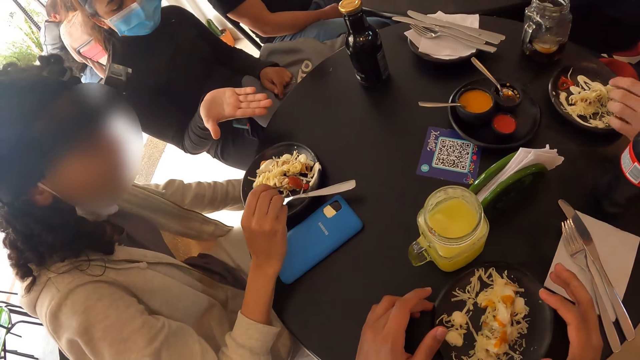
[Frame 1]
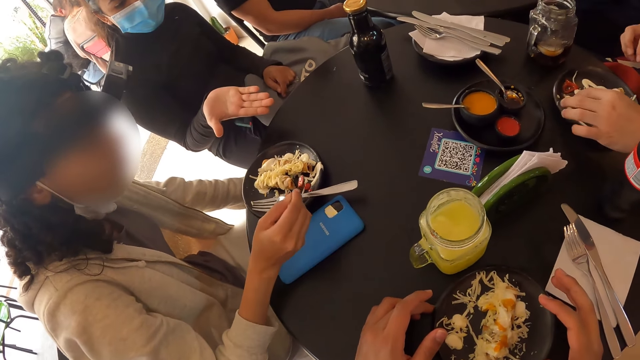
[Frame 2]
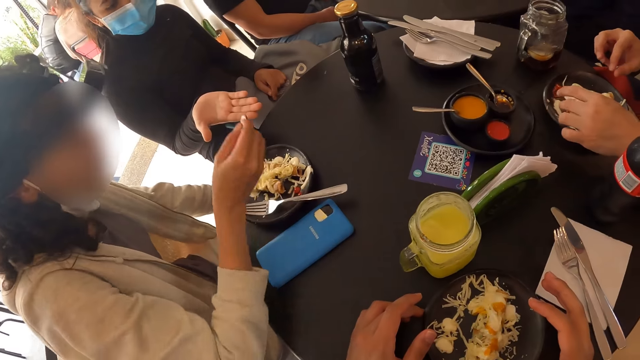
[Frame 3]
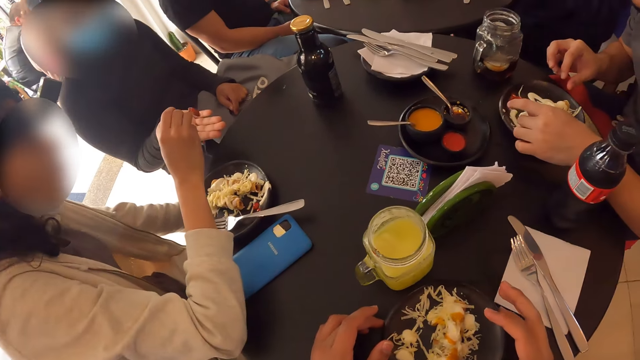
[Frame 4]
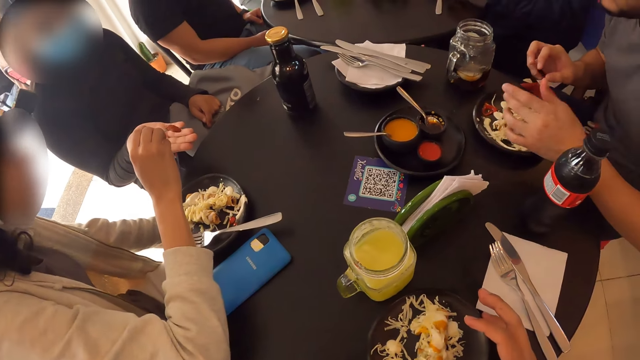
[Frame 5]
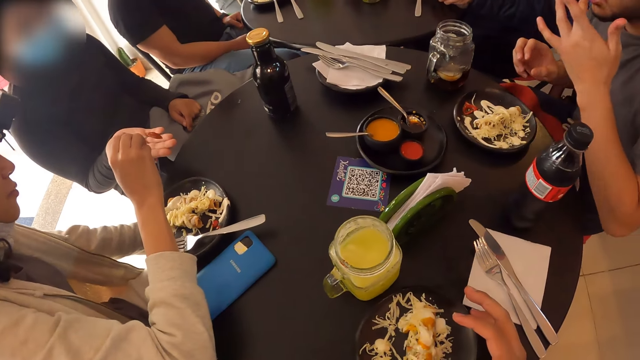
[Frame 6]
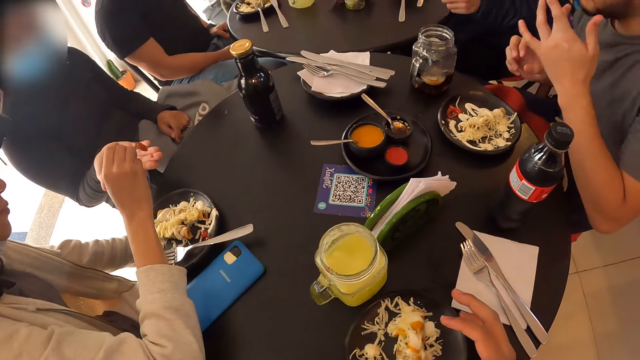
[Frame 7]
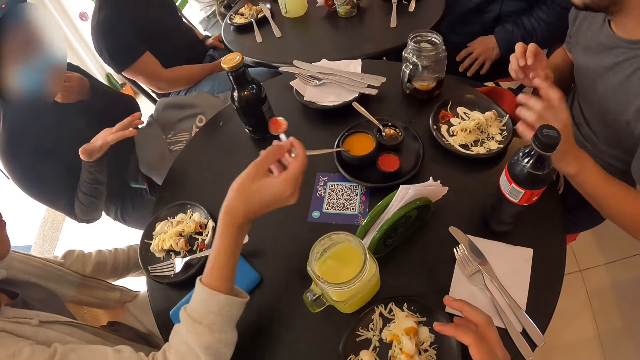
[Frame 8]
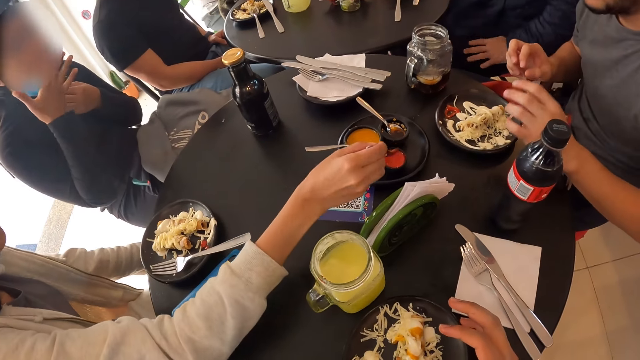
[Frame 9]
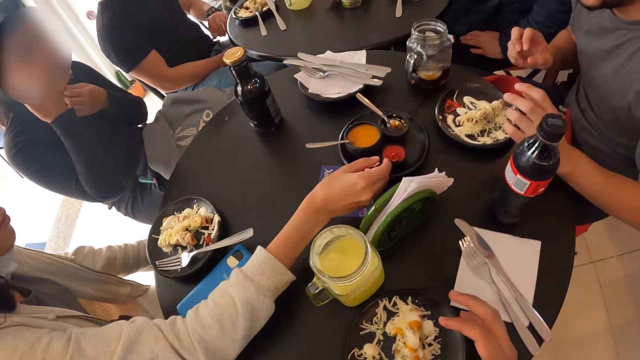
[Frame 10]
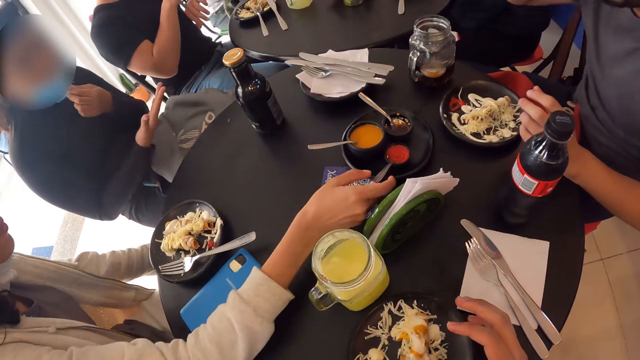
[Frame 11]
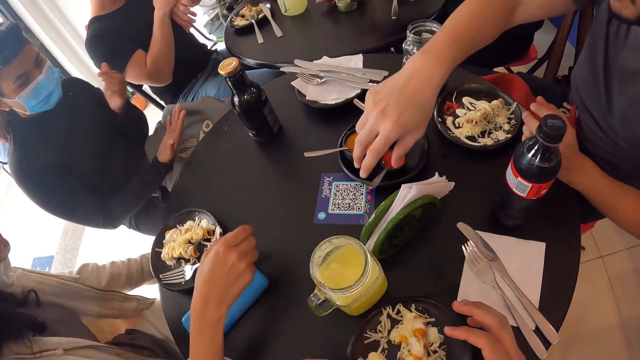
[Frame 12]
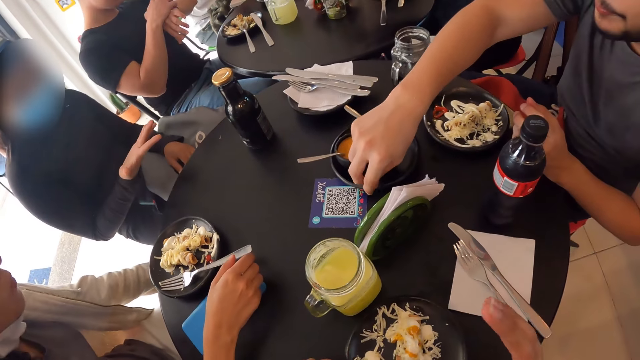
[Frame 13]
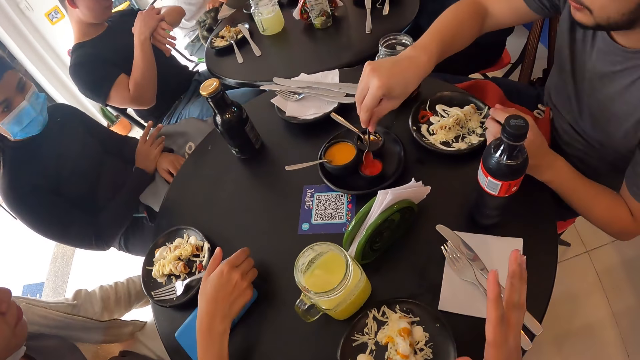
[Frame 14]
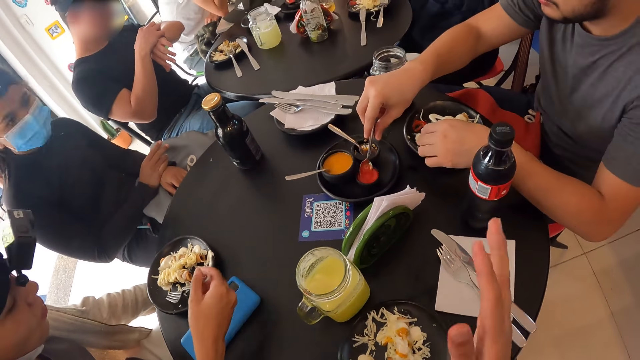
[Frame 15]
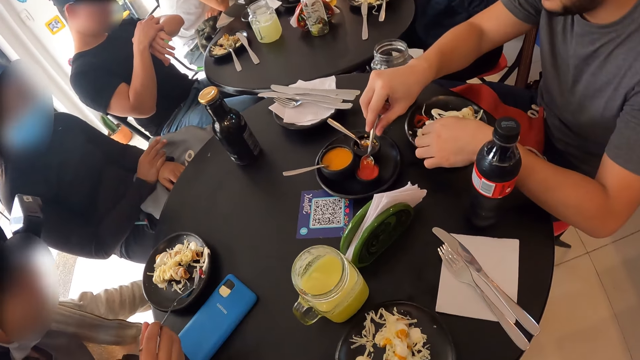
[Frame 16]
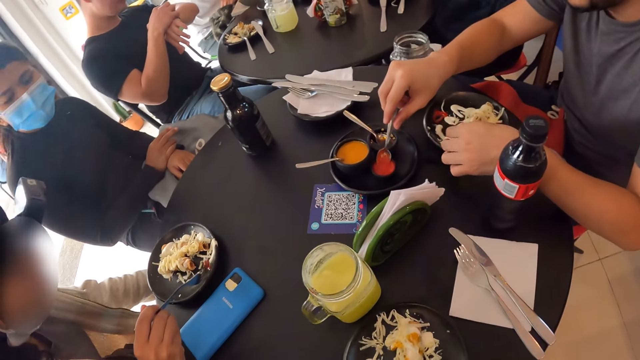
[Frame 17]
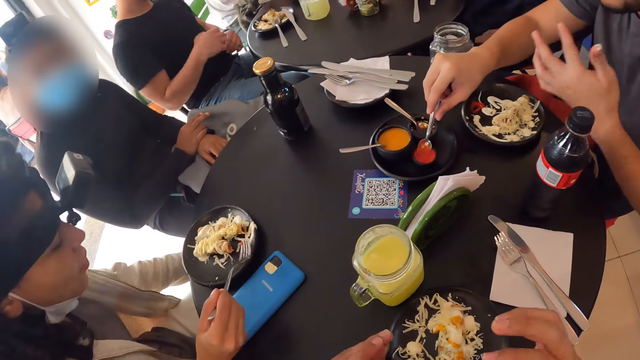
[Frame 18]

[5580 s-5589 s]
A woman interacts while moving hands. Another woman puts sauce on the first woman's right hand with her right hand. A person licks fingers. The other woman drops the spoon into the plate of sauce with her right hand. The person picks up a spoon. The other woman picks the fork from the plate with her right hand. The person scoops sauce. A man holds the spoon with his right hand.

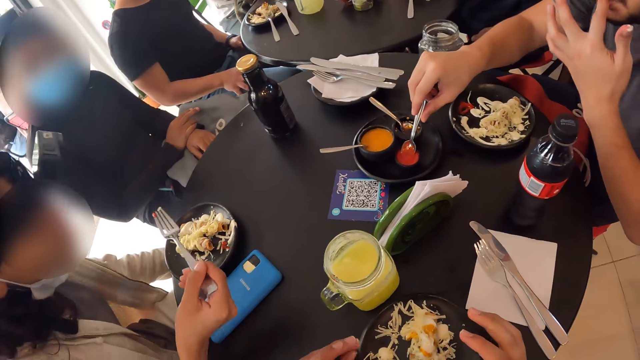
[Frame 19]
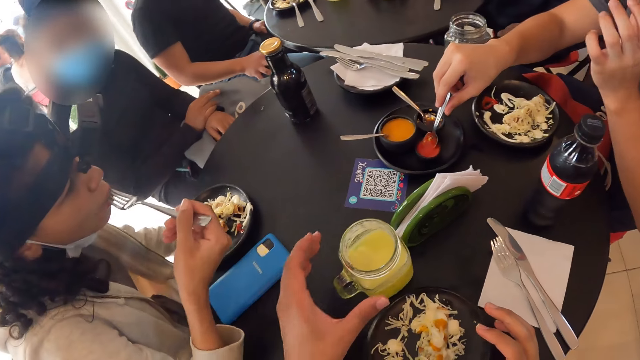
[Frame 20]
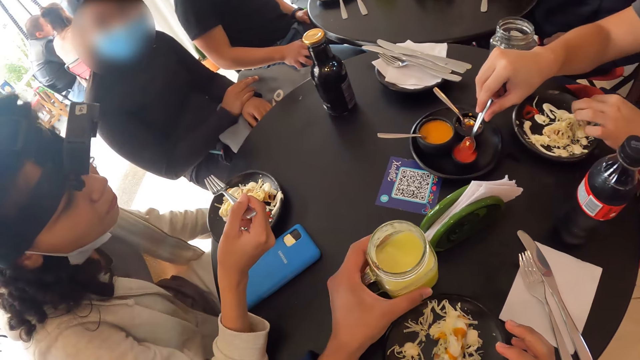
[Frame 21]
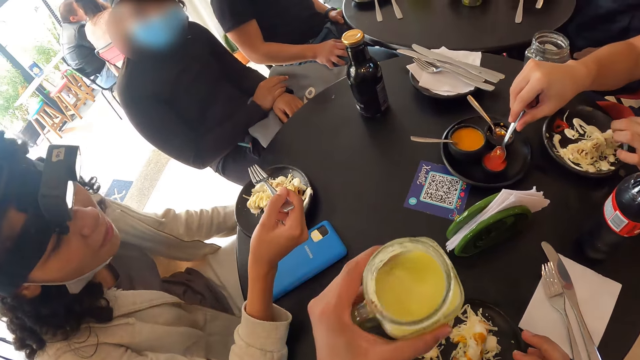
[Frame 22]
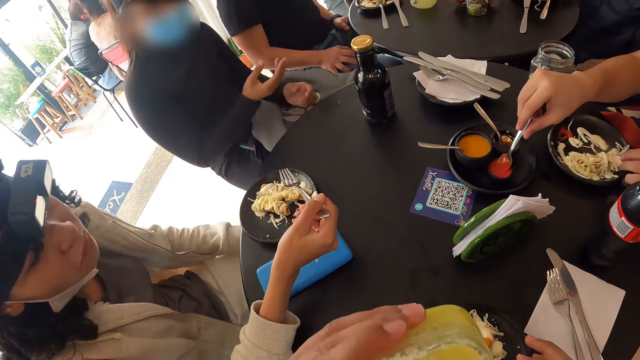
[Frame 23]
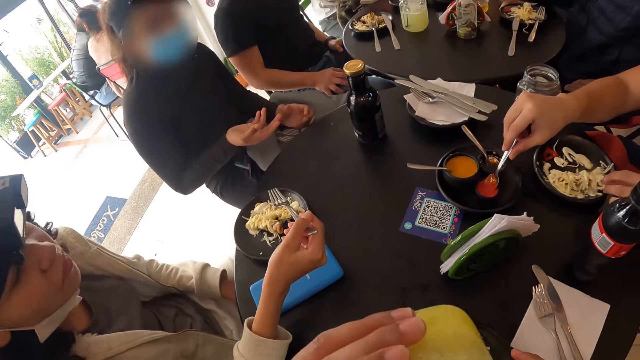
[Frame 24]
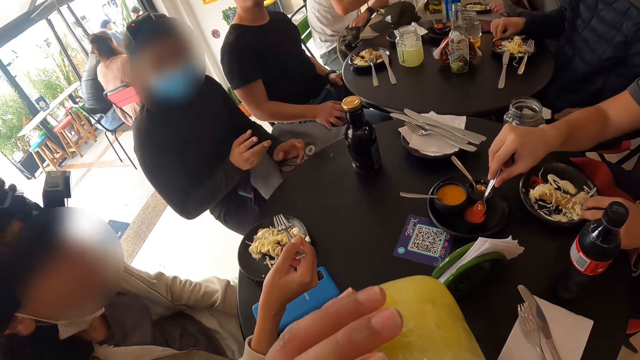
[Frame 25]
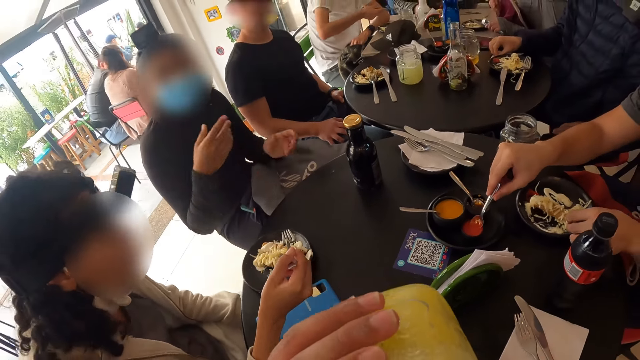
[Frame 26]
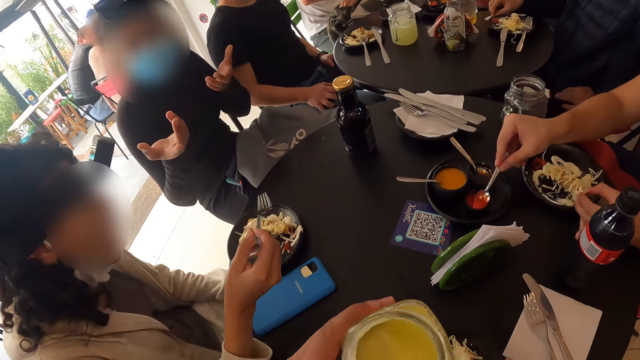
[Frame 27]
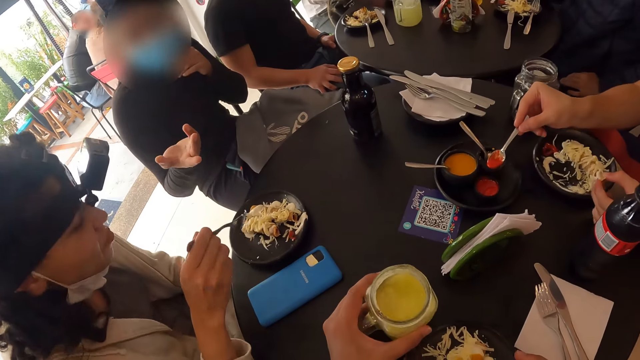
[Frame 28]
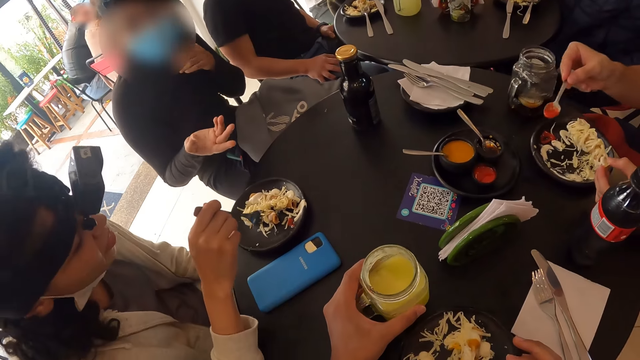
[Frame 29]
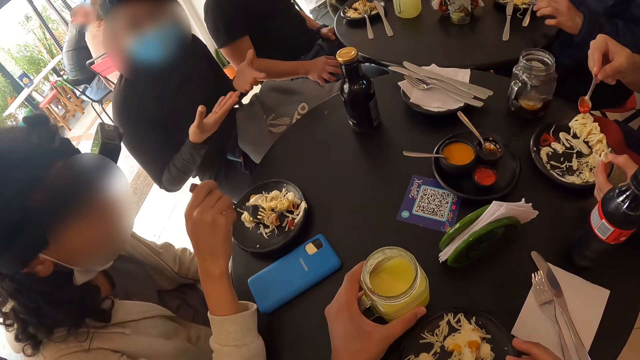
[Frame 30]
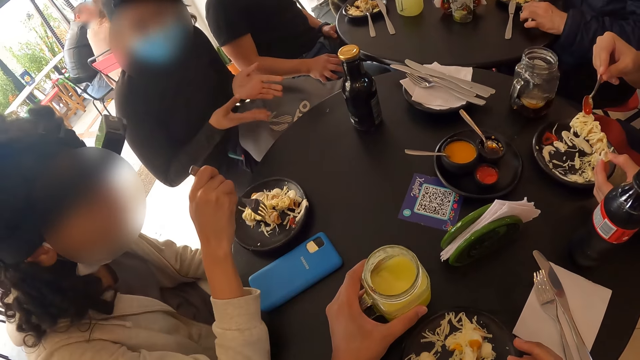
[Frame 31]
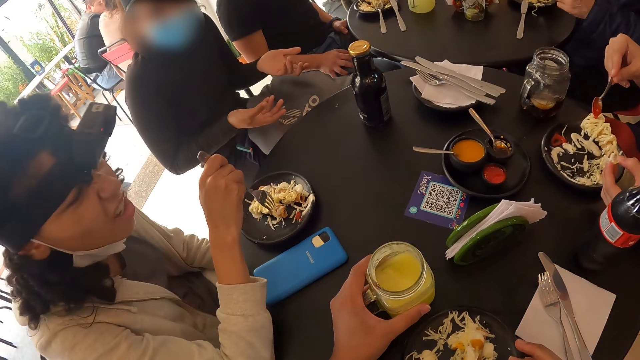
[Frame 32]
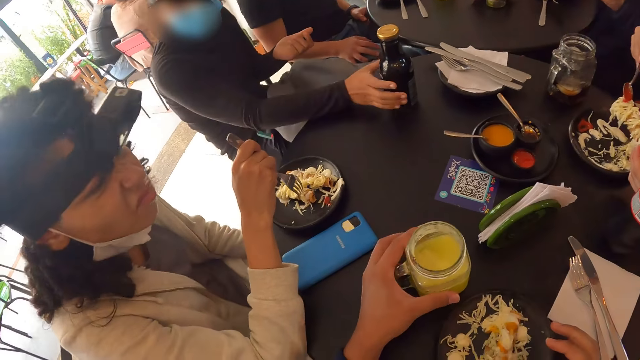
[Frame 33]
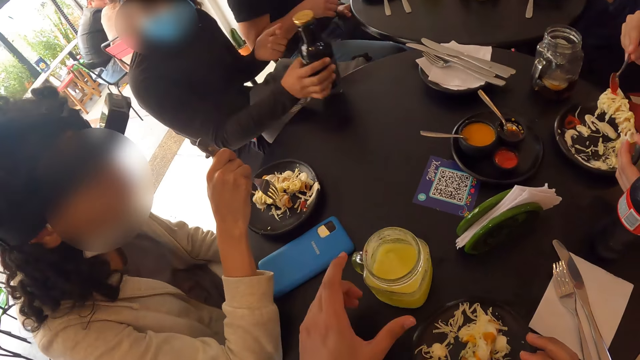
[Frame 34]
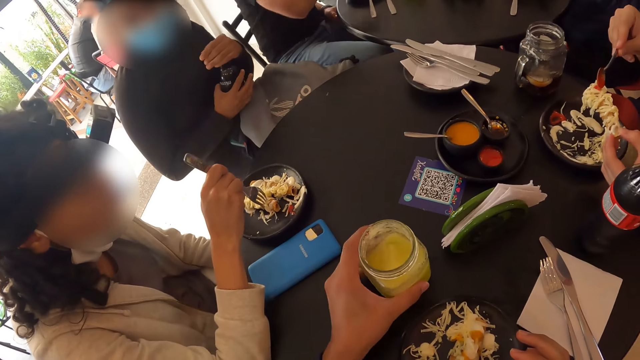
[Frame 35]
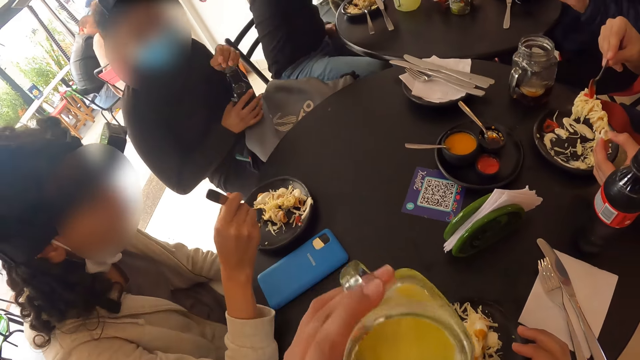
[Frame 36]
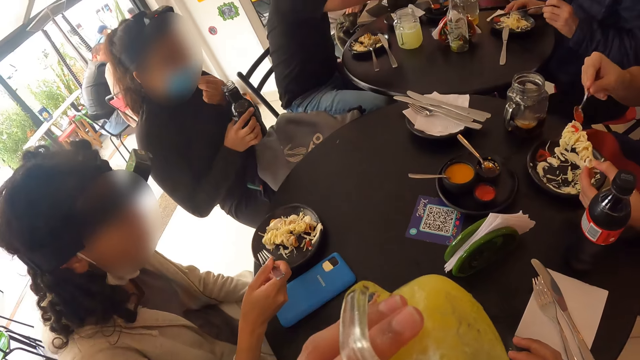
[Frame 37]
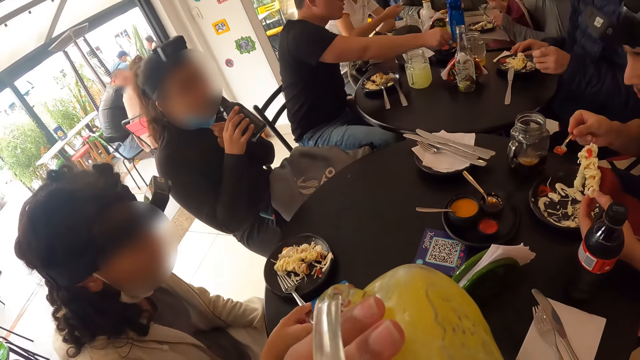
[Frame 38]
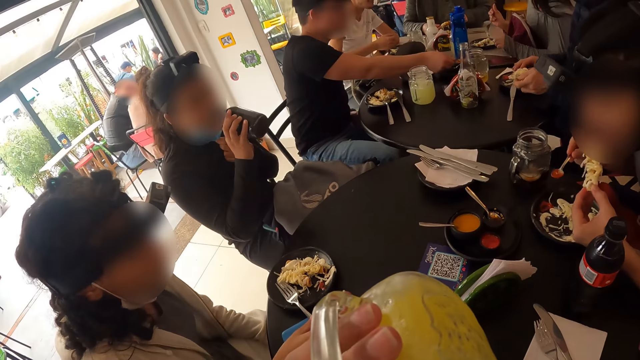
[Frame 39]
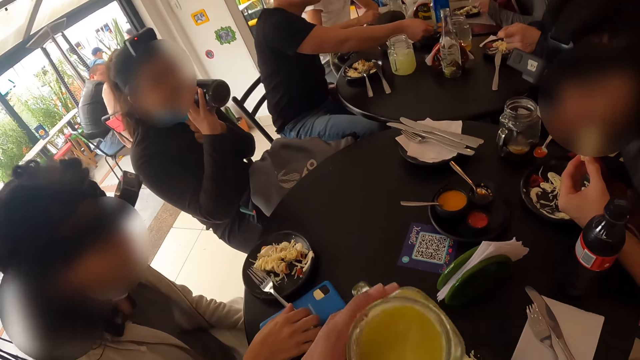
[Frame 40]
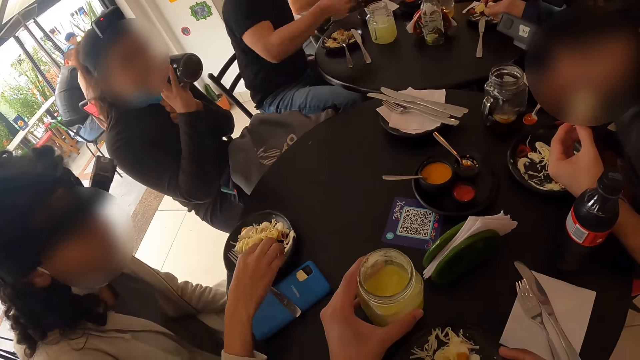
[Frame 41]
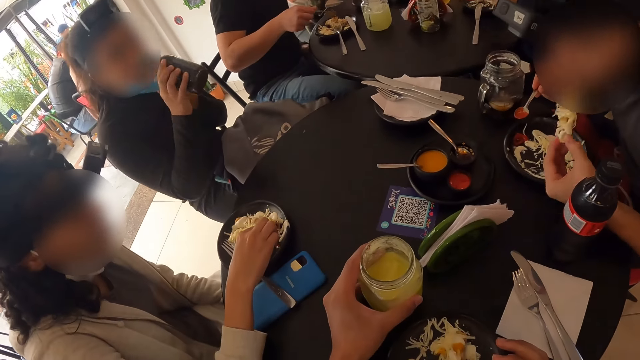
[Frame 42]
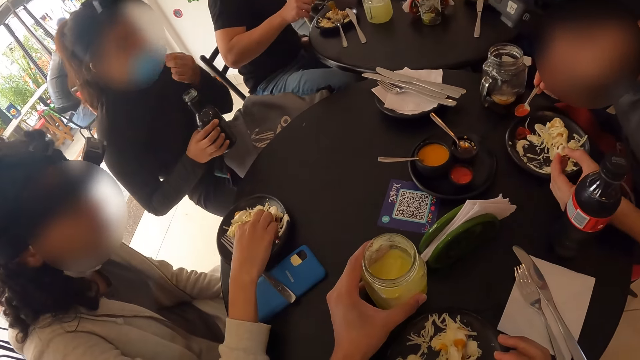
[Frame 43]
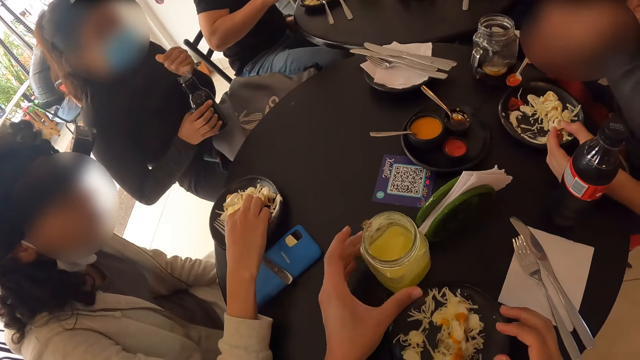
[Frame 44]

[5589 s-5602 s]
A man licks fingers. A person licks the fork. The camera wearer picks the mug or glass from the table with his left hand. He holds the glass. He drinks something. Another person interacts while moving hands. The man scoops sauce from the plate with the spoon in his right hand. The camera wearer drops the mug on the table with his left hand. The man puts sauce on the sausage with the spoon in his right hand. A woman picks the bottle from the table with her right hand. The woman holds the bottle with both hands. The camera wearer picks the mug from the table with his left hand. He drinks something. Another woman drops the fork on the table with her right hand. The man takes a bite. The camera wearer drops the mug on the table with his left hand. The other woman picks sausage from the plate with her right hand.
